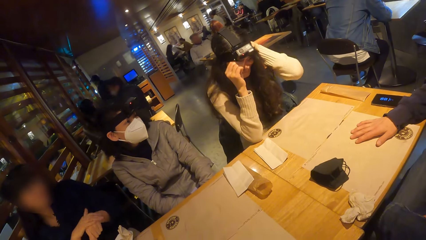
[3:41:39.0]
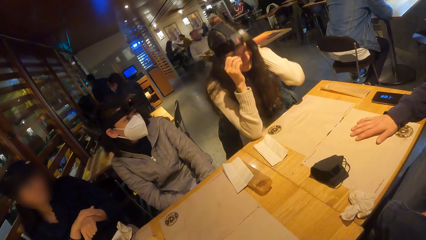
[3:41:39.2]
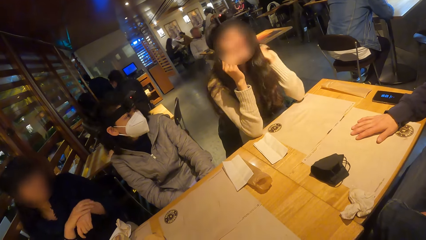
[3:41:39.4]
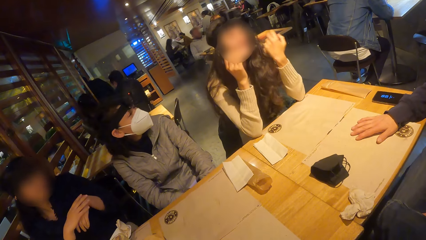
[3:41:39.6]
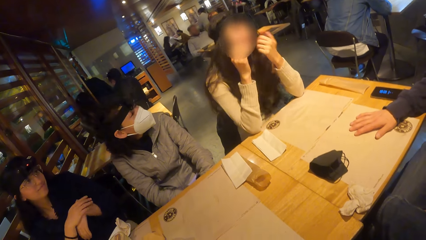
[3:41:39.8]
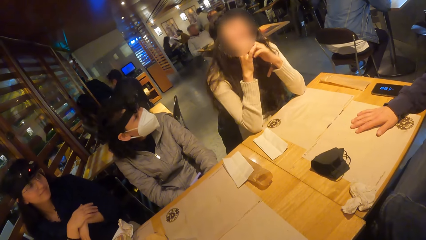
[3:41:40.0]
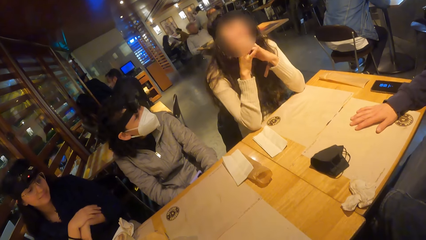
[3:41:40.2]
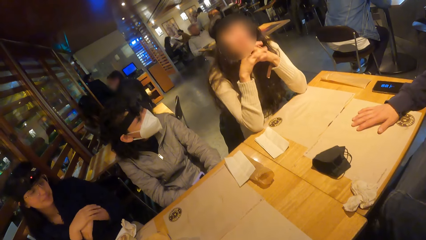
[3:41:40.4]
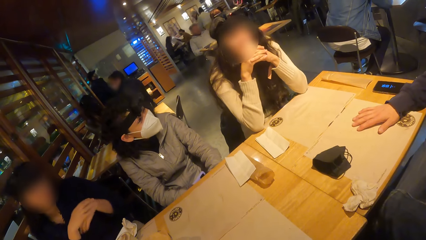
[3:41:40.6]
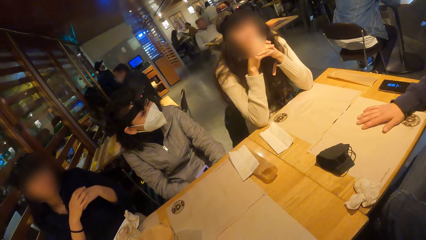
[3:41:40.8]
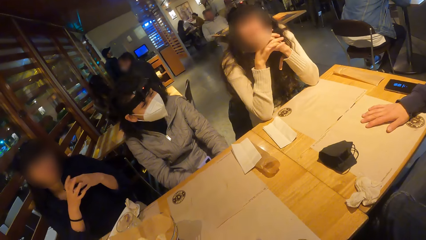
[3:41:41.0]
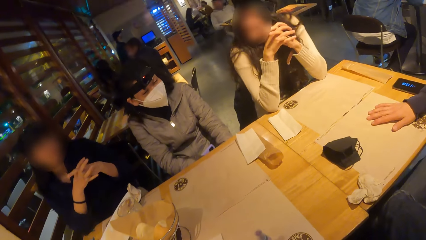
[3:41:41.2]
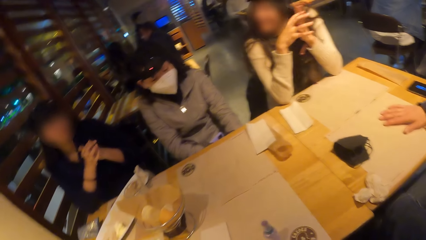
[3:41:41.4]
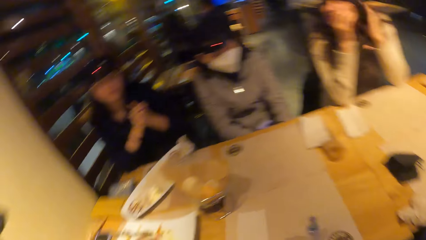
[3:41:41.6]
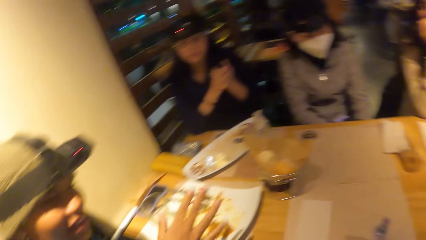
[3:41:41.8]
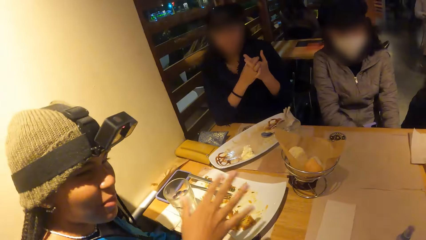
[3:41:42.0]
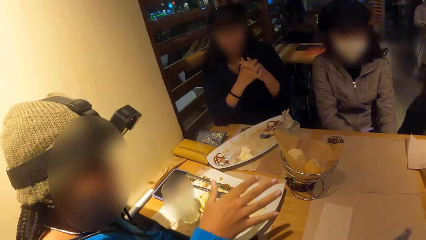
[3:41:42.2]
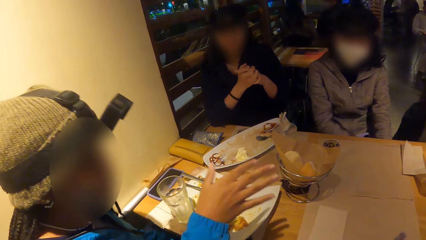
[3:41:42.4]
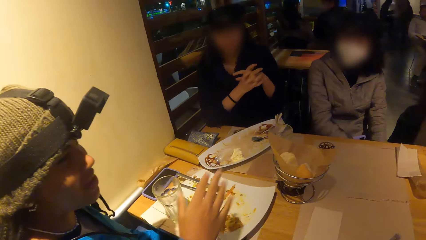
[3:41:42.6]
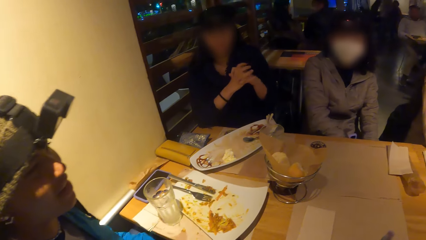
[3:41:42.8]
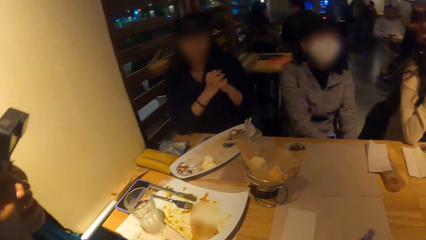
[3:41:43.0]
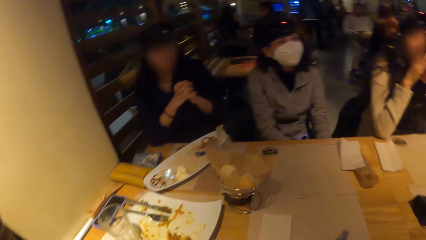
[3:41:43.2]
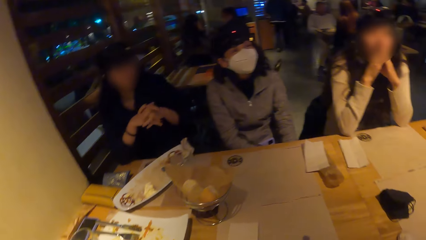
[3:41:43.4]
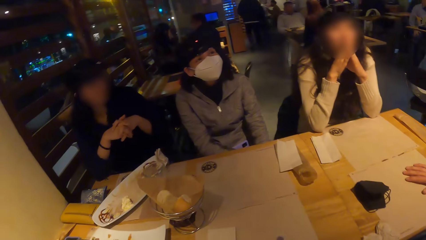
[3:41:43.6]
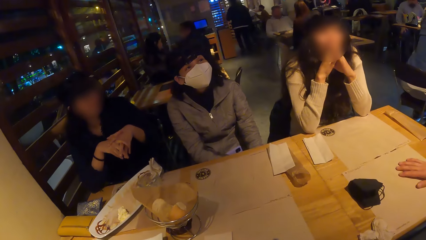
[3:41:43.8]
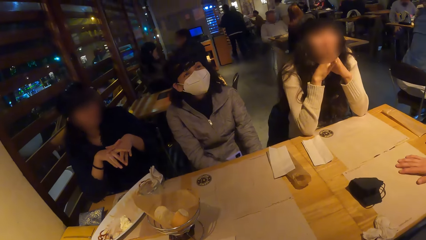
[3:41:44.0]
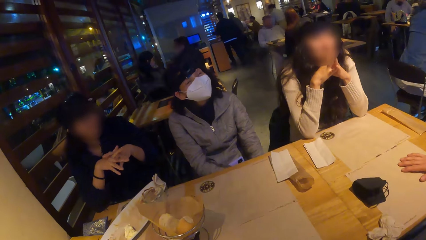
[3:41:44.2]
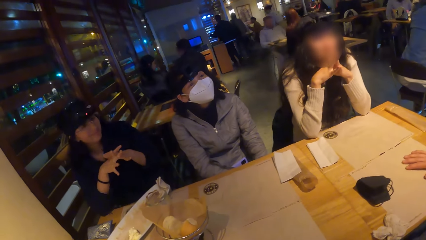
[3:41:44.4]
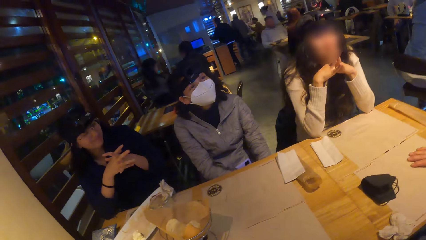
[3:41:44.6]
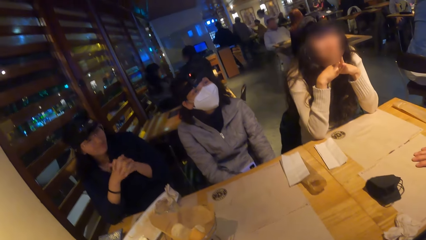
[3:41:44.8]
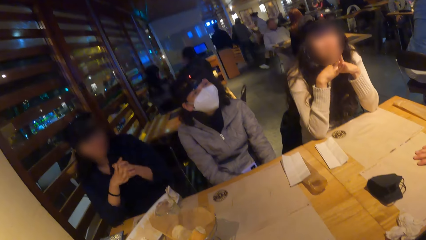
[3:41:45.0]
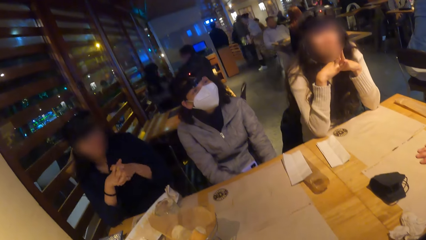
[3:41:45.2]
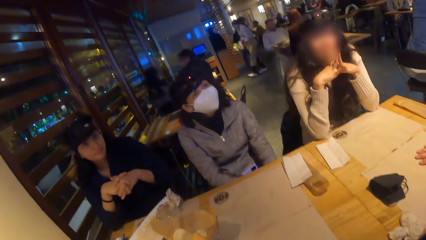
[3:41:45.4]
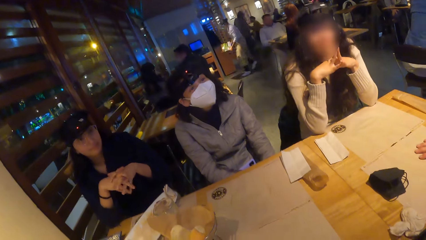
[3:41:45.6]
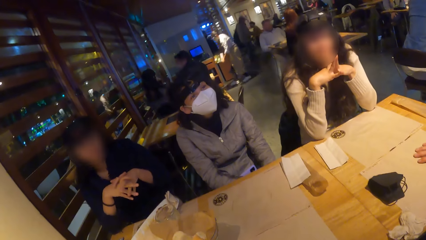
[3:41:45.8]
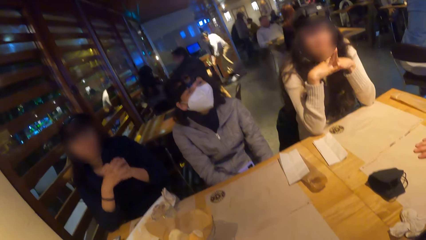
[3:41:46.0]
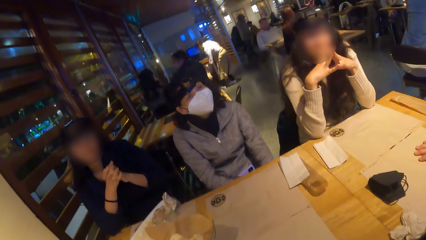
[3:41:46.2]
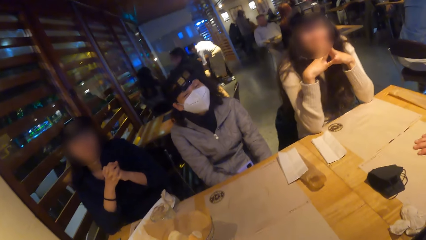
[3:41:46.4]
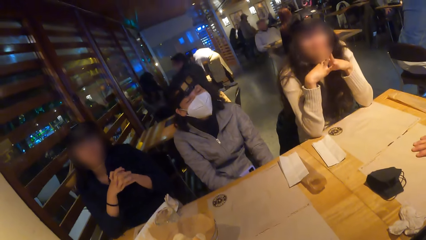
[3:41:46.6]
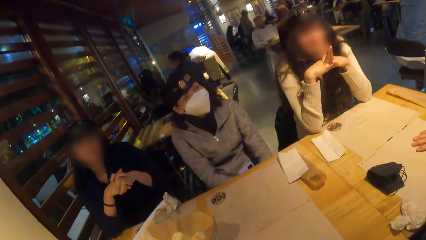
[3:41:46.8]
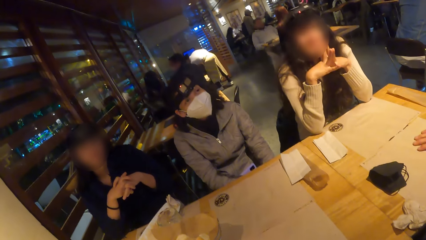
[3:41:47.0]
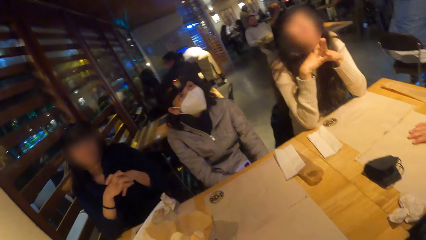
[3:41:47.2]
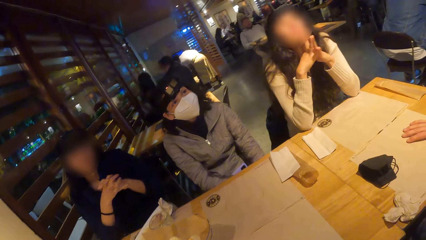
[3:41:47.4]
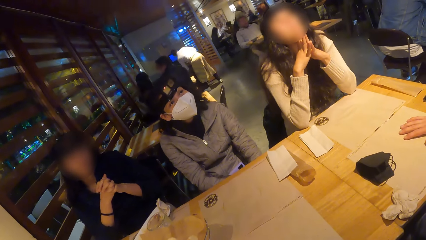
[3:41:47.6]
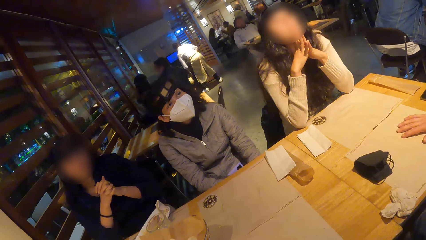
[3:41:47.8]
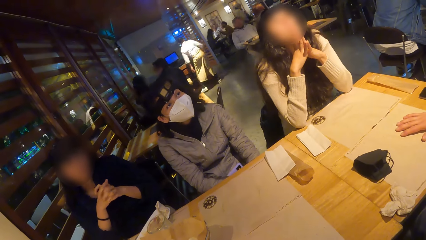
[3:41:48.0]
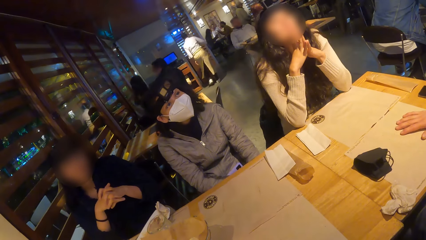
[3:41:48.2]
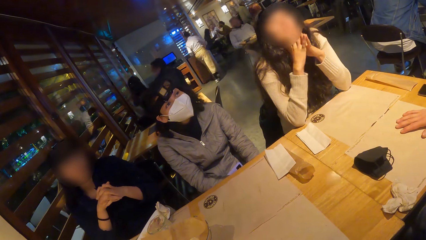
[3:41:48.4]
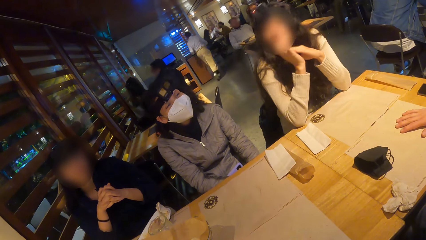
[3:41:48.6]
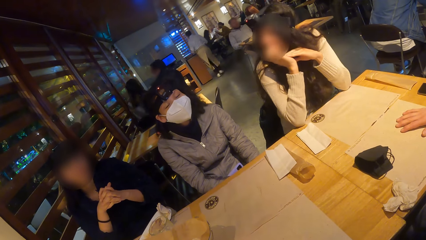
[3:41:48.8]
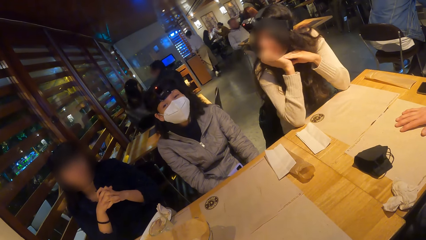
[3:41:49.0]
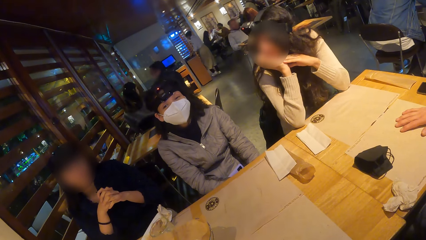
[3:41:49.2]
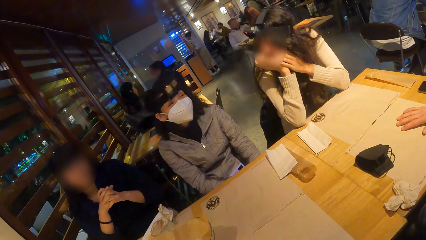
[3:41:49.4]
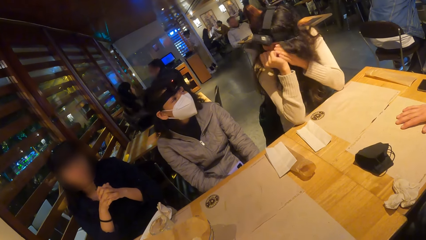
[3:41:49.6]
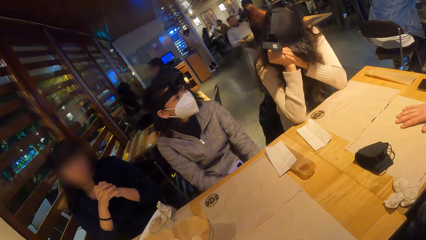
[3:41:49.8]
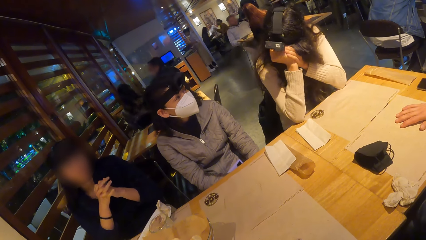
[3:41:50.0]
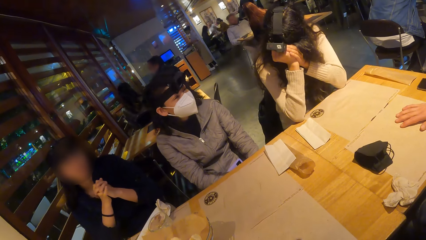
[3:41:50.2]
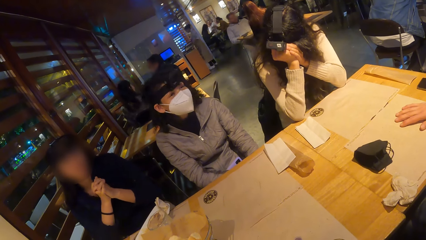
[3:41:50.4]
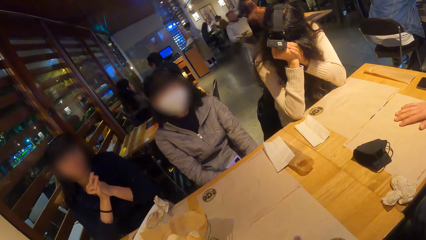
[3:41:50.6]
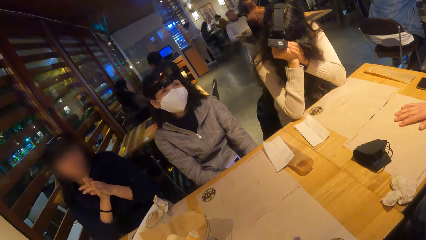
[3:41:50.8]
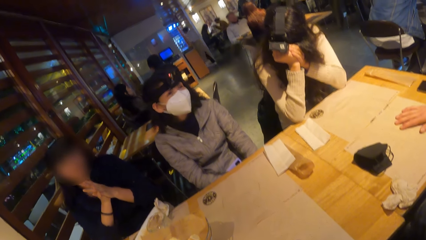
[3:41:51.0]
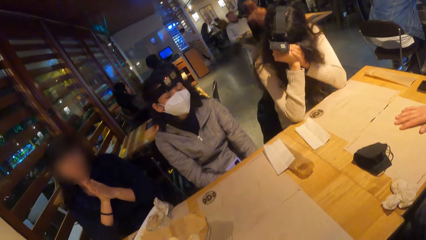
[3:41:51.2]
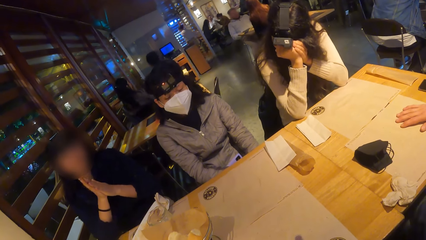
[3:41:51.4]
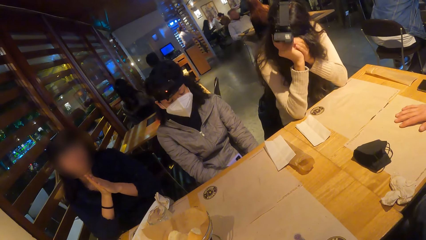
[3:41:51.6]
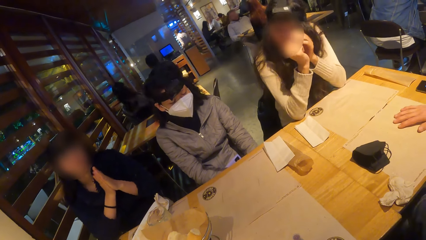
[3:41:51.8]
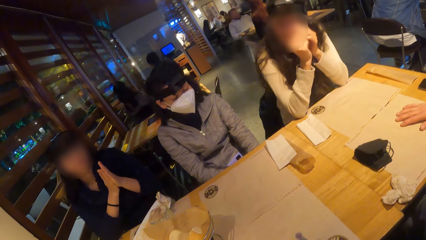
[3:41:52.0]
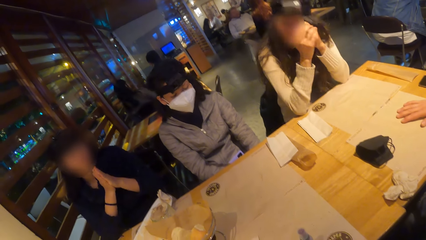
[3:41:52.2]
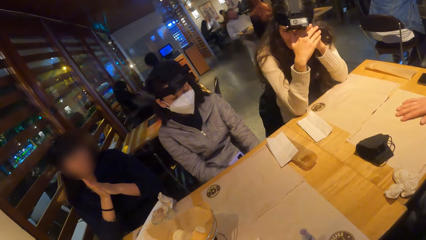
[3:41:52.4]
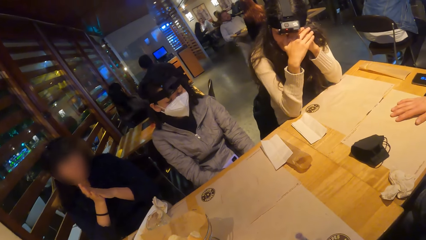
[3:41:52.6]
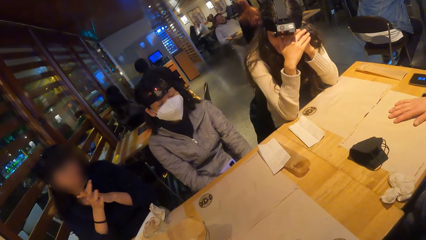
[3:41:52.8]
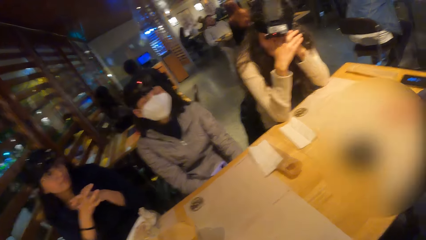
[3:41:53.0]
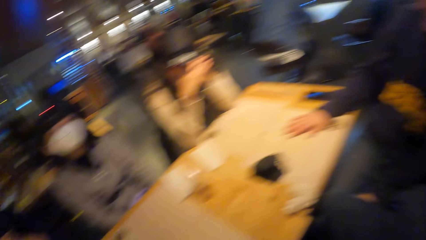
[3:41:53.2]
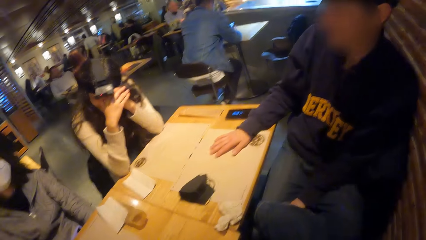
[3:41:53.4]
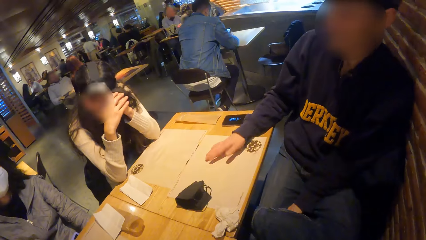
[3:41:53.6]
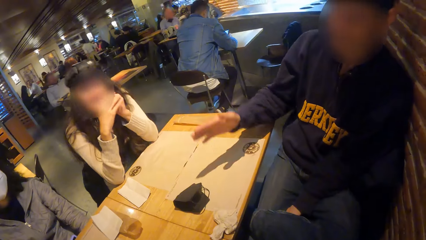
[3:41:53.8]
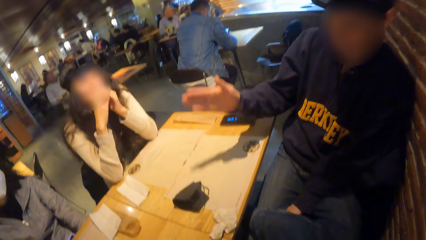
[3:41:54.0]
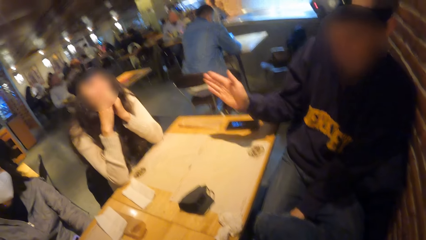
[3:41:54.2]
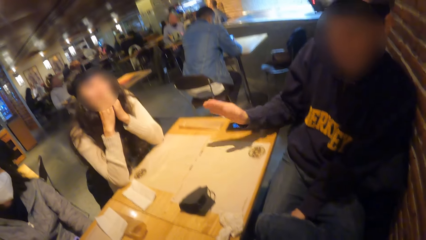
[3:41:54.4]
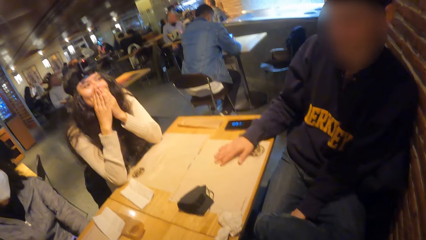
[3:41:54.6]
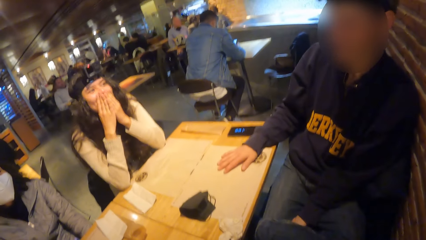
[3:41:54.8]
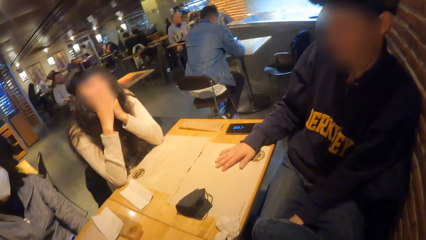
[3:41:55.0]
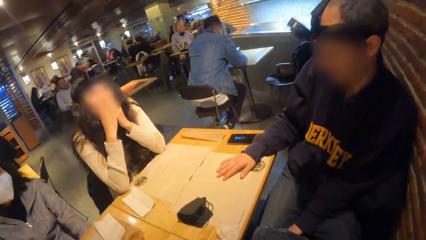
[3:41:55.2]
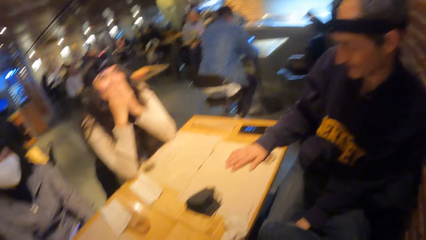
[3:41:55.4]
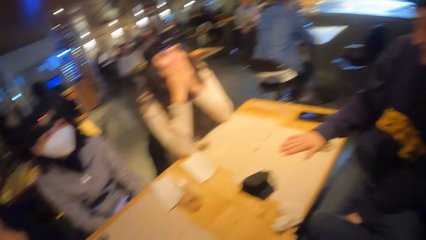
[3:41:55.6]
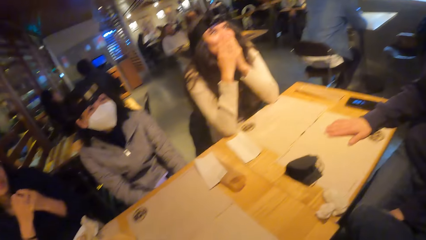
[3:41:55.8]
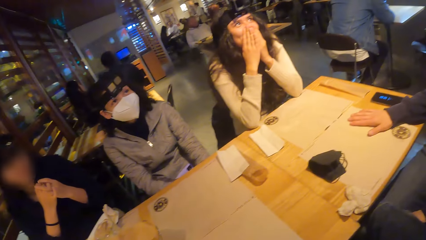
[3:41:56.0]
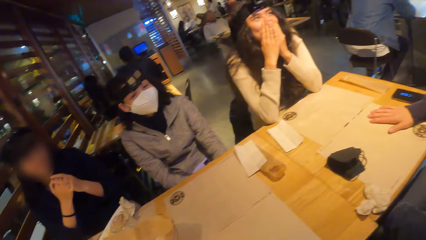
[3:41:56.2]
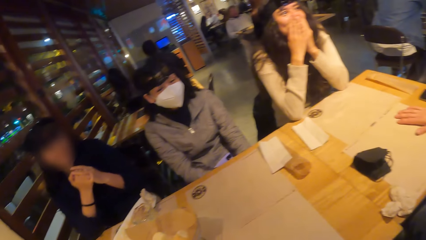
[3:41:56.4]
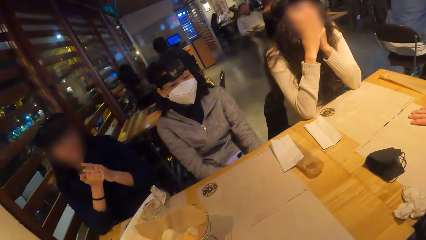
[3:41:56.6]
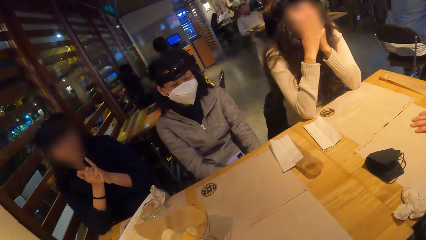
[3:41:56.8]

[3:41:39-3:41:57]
A lady rubs the hands. Four ladies dialogue with a man.
